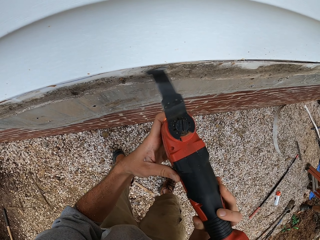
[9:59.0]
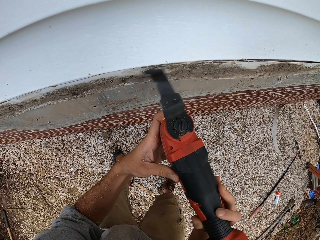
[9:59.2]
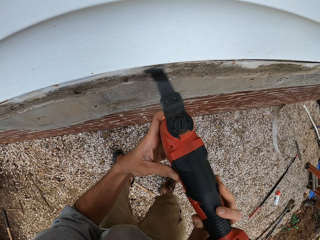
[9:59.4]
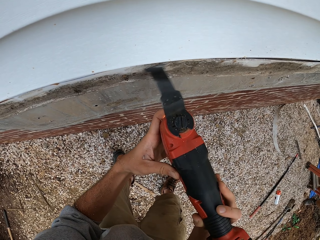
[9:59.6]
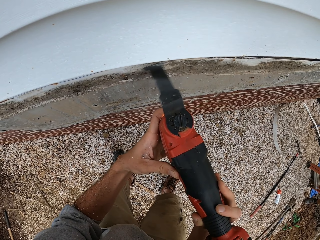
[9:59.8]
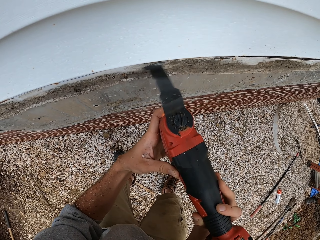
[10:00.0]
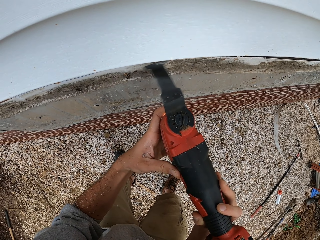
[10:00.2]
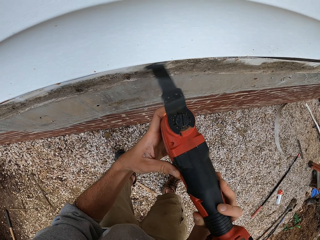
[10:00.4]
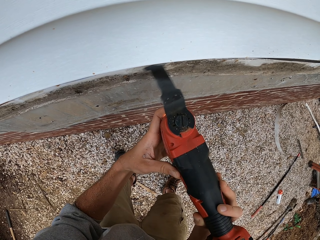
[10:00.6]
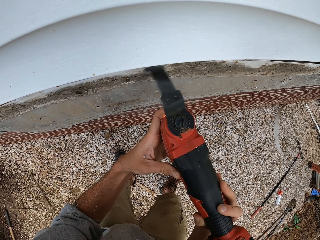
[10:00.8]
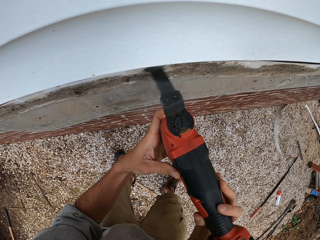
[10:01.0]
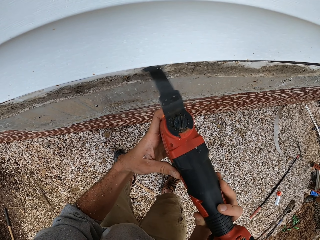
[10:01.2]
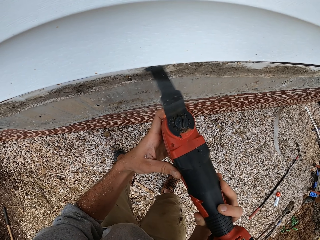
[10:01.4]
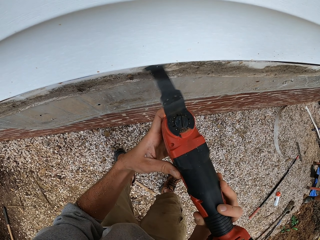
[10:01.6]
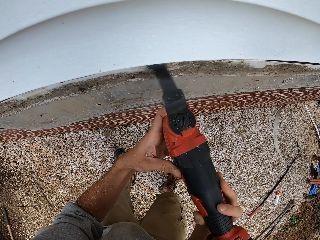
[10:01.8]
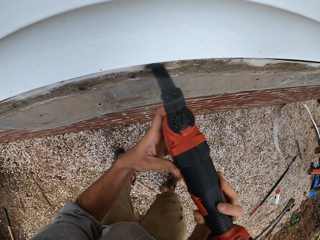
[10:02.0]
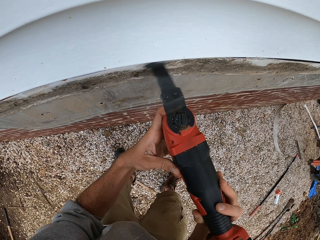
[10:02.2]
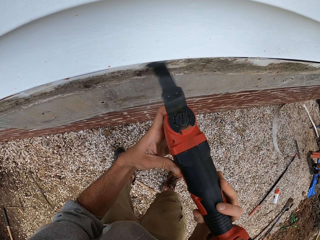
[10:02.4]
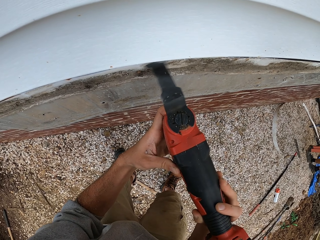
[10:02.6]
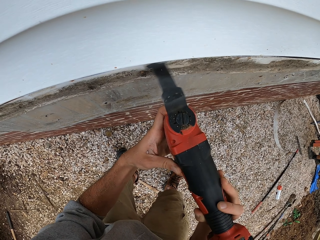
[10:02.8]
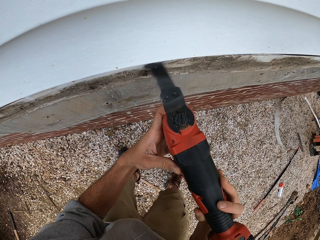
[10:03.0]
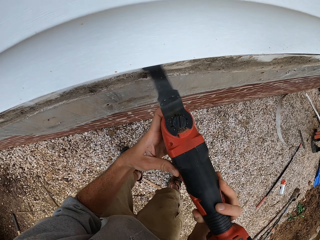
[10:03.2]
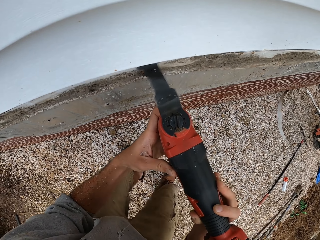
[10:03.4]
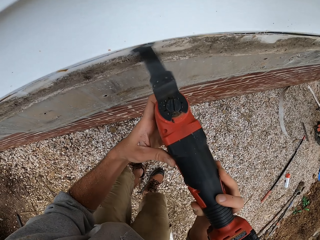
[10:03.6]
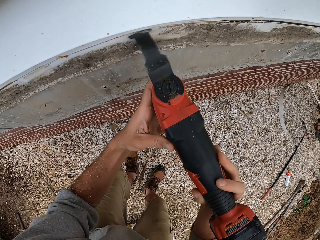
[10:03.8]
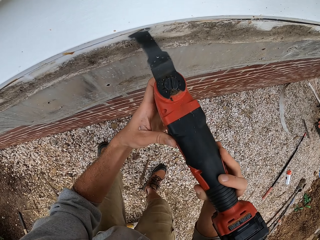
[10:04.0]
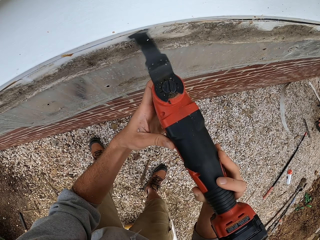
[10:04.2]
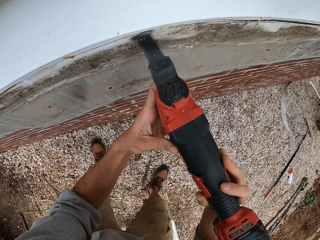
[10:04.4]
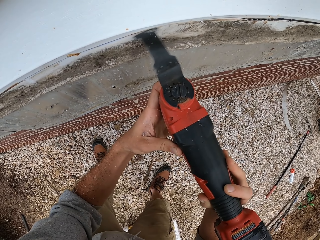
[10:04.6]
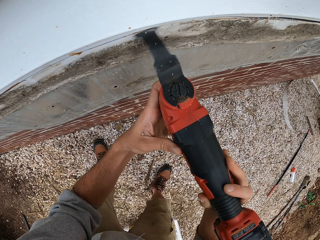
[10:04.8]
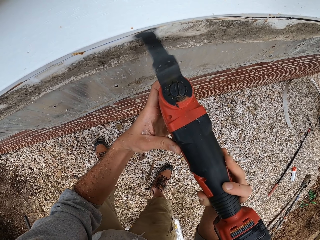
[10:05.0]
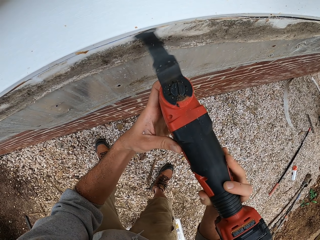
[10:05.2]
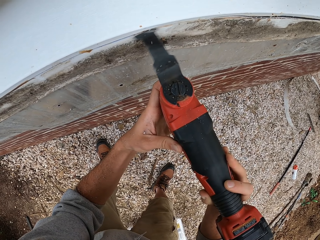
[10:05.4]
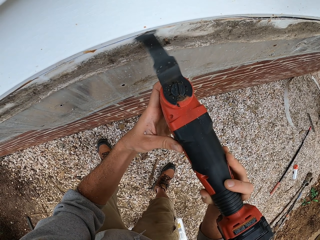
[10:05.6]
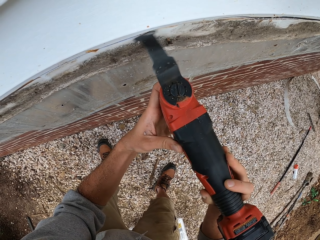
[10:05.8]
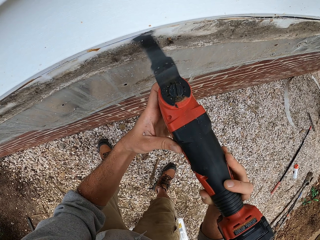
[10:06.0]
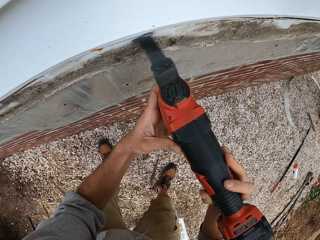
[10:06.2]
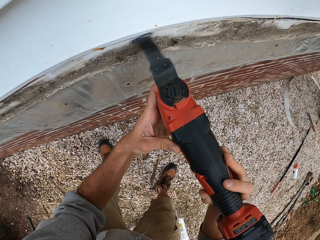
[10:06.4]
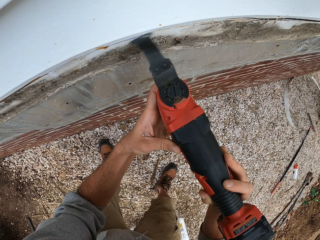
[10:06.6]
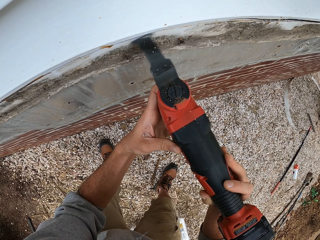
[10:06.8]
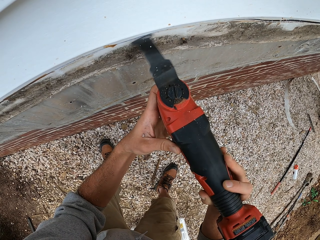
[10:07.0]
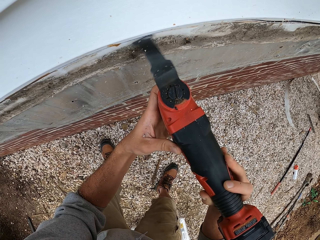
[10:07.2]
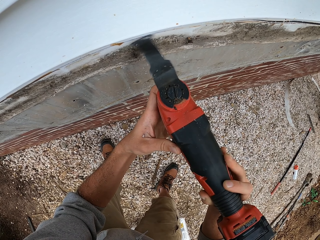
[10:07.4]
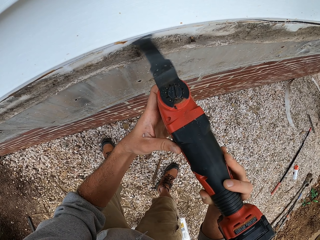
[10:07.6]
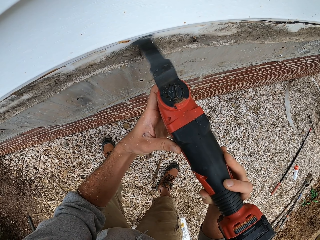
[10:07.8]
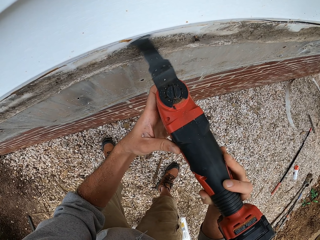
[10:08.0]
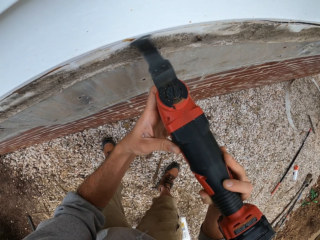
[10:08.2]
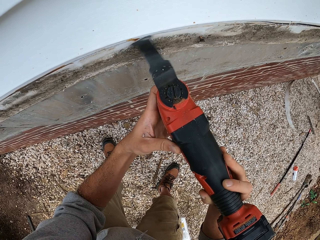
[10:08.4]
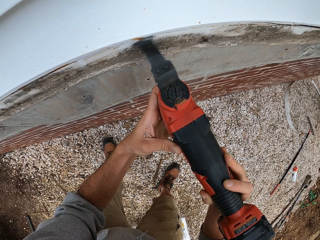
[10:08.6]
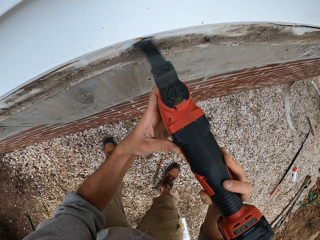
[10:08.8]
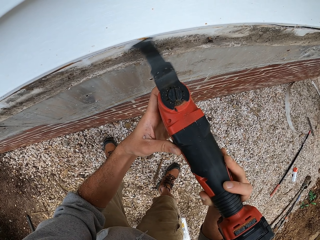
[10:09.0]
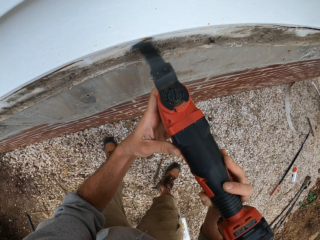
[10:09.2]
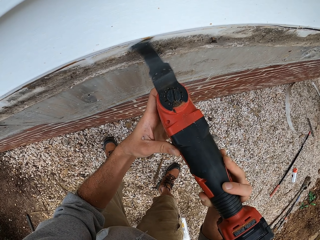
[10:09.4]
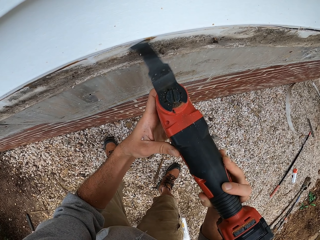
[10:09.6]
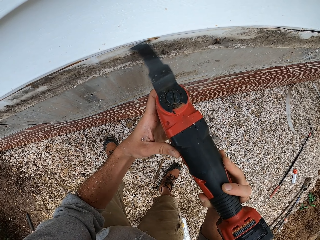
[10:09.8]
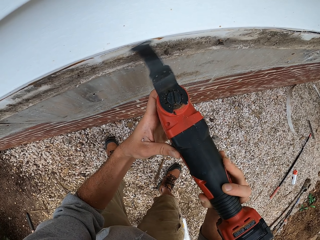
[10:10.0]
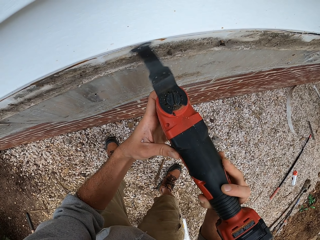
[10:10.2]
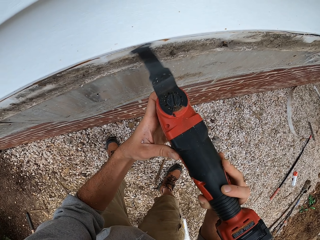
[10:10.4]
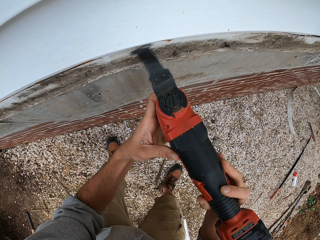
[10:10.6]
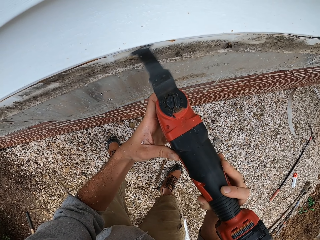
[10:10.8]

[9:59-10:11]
The camera wearer moves along the wall. They operate a multi cutter.

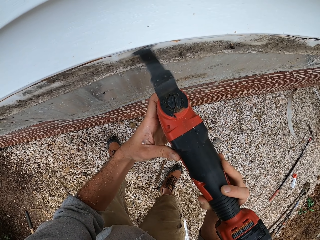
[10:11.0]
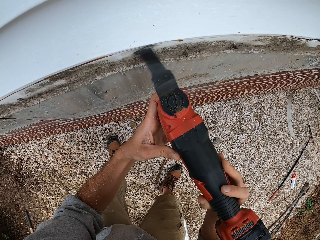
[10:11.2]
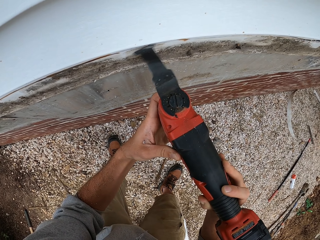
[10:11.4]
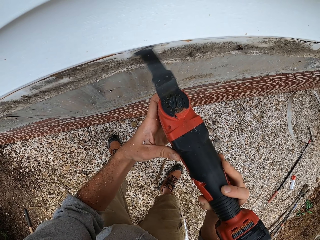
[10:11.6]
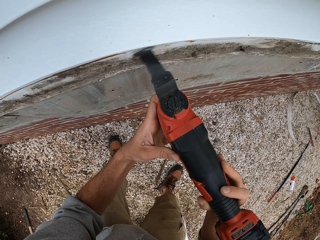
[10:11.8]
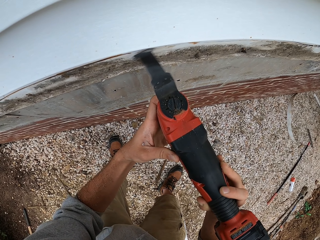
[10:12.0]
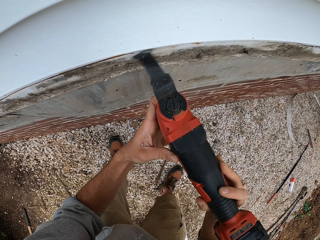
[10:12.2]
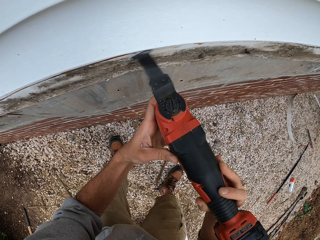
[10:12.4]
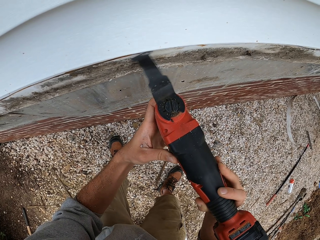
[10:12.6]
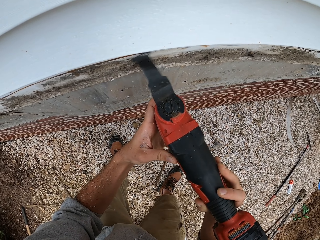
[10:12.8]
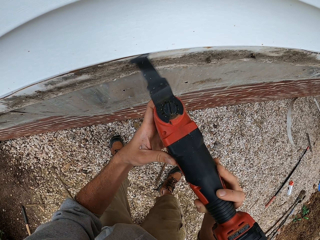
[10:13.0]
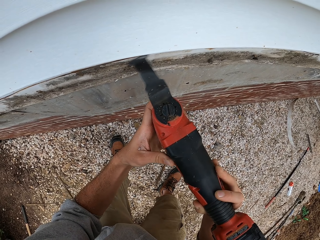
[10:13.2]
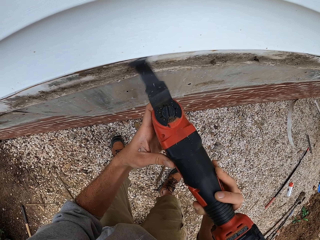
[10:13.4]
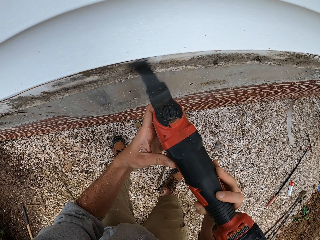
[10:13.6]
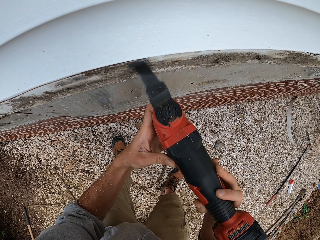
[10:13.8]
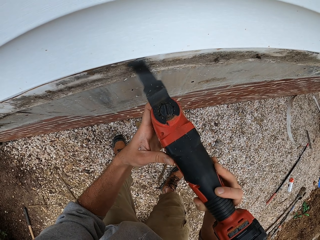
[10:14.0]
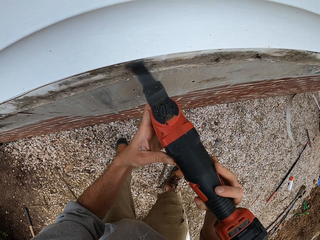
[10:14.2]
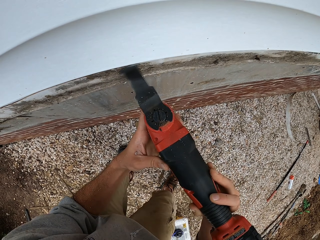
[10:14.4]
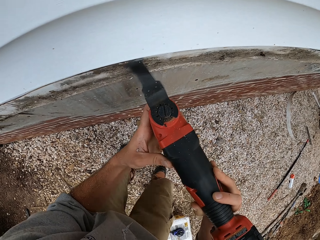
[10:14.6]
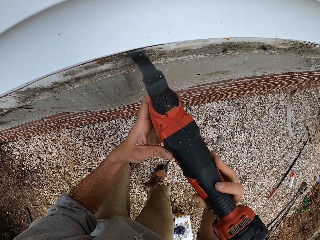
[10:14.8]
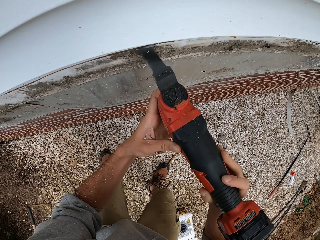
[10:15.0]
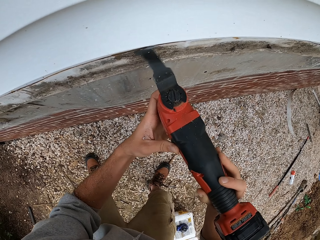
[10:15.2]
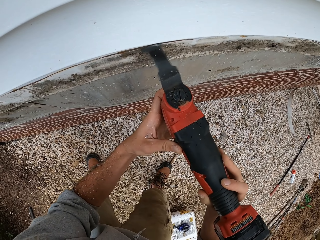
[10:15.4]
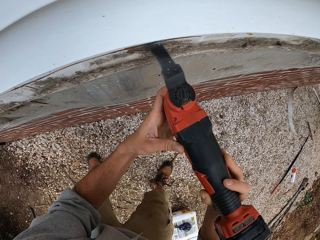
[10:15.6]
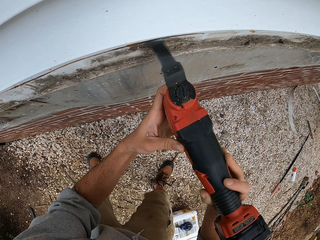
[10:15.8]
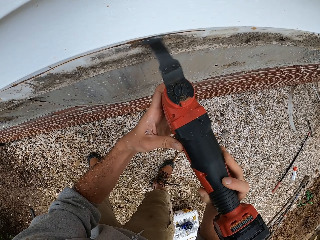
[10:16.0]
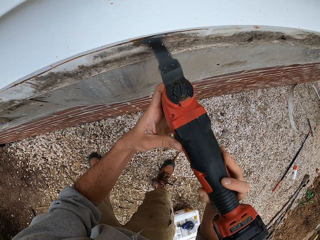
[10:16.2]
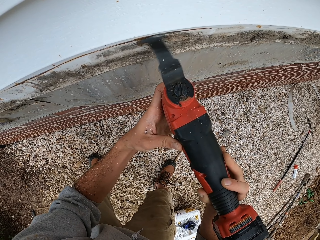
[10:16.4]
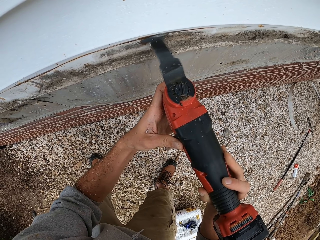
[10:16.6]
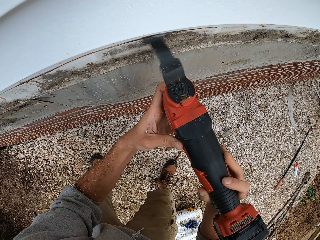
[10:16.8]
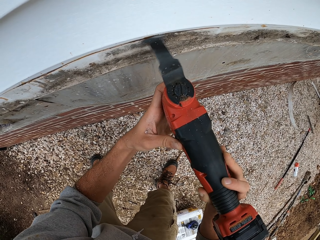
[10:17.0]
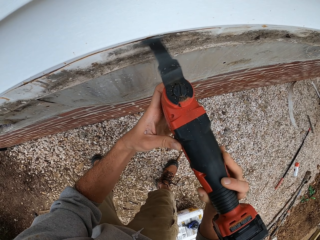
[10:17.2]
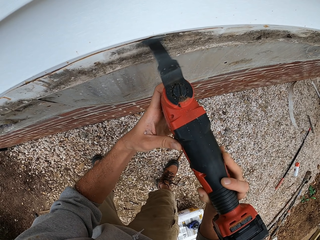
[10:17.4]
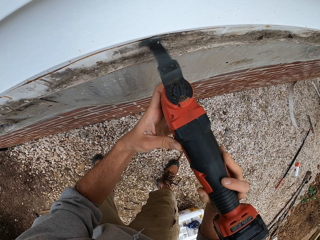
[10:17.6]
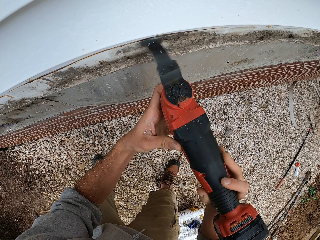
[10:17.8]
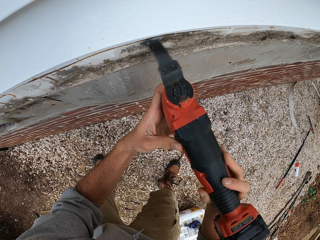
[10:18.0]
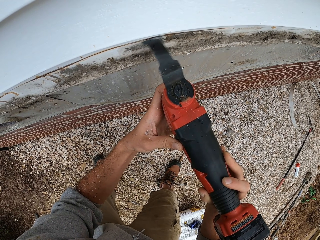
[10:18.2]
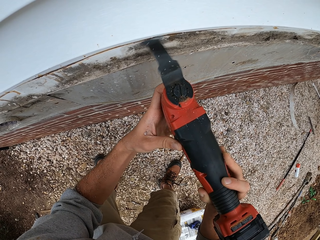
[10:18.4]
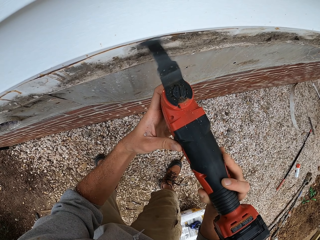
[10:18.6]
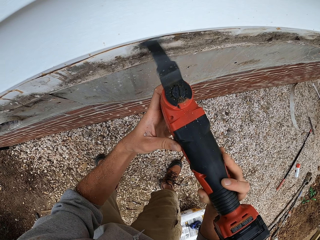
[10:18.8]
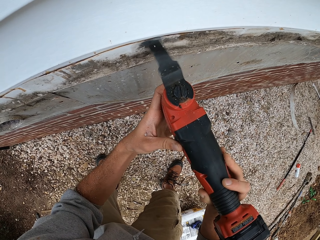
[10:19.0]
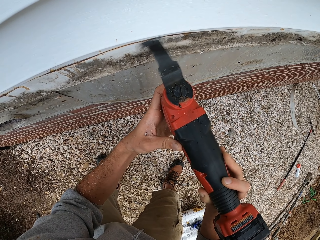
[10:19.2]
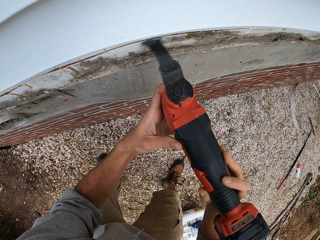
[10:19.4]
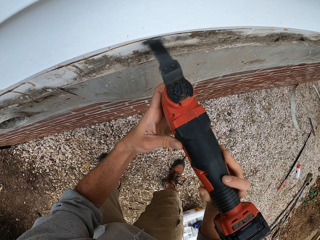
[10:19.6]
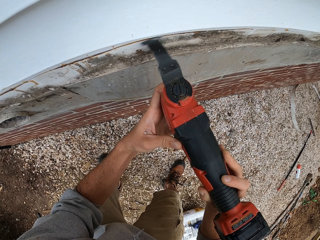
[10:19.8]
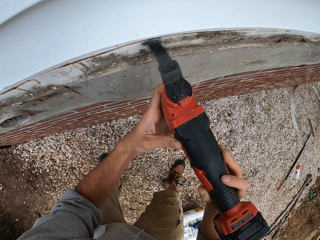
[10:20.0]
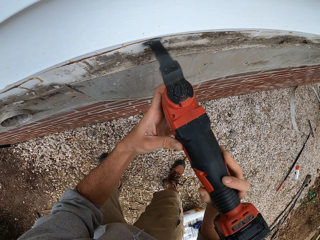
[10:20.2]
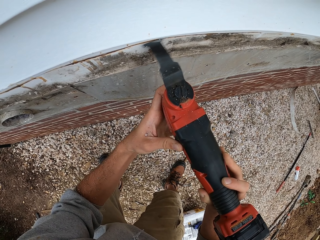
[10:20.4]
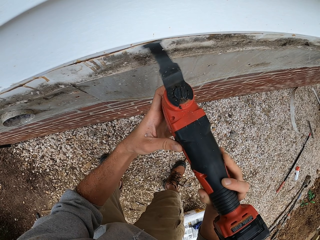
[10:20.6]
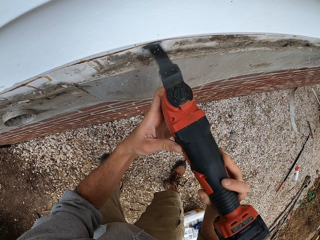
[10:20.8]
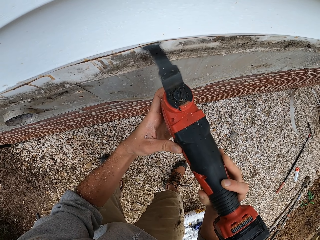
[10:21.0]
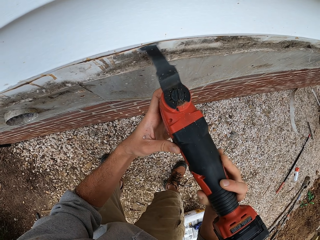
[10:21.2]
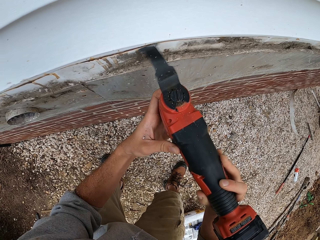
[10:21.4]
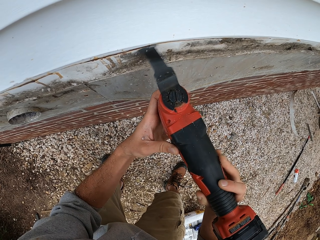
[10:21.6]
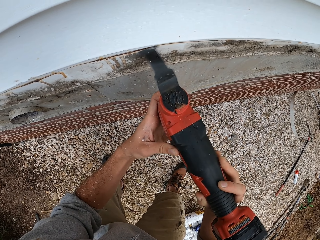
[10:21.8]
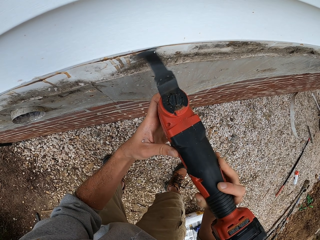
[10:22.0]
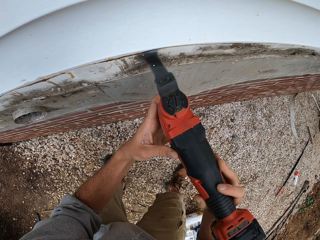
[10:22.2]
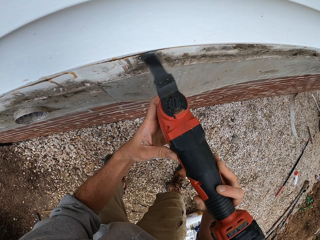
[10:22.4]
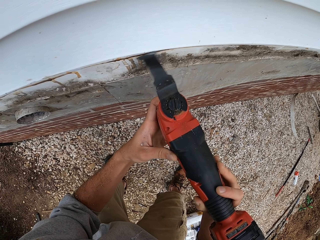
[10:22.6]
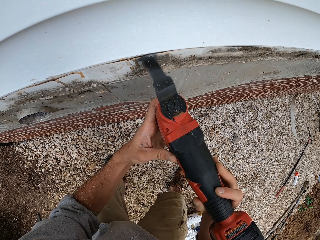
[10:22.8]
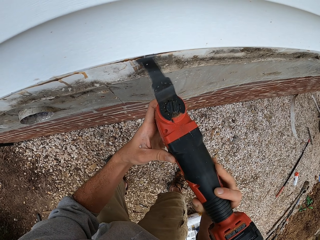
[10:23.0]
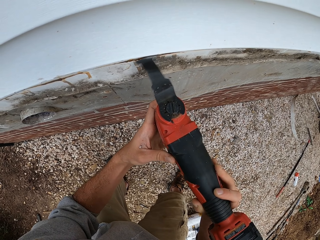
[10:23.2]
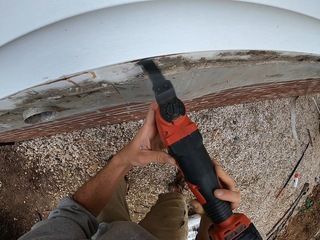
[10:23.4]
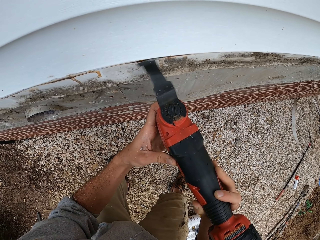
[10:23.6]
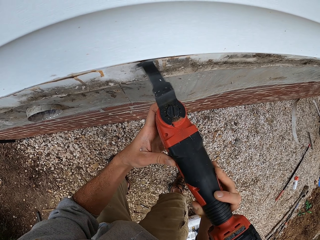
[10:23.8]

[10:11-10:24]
The camera wearer moves along the wall. They operate a multi cutter.
